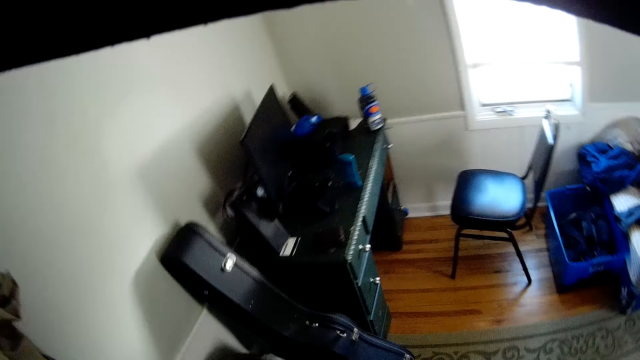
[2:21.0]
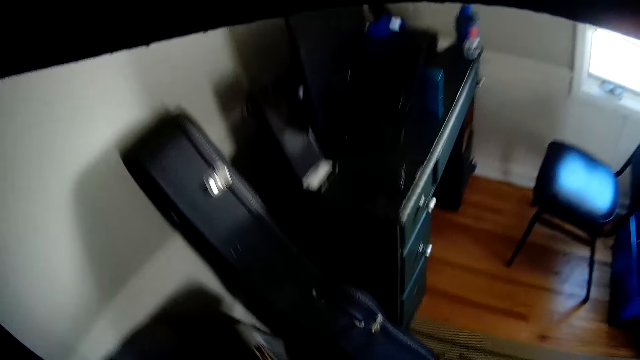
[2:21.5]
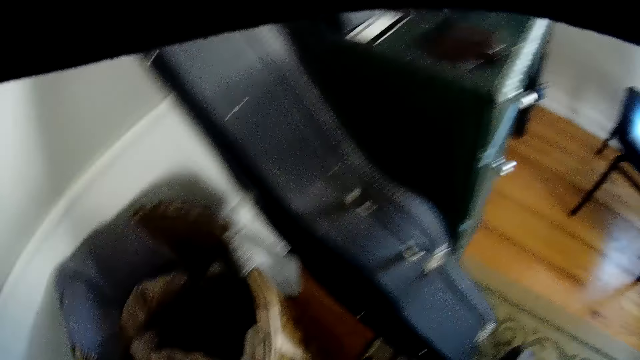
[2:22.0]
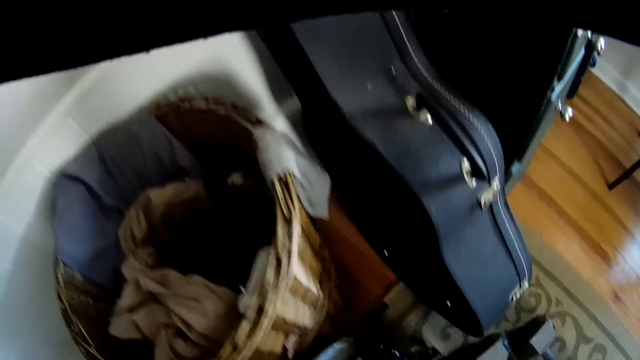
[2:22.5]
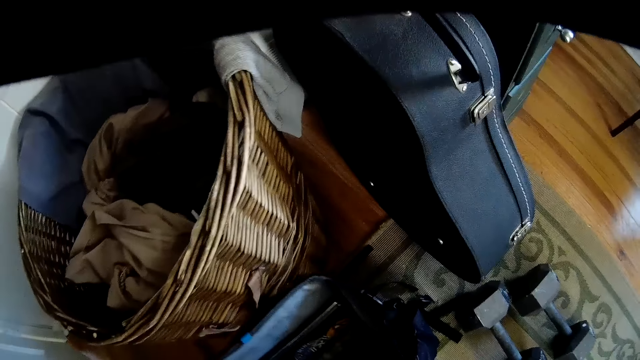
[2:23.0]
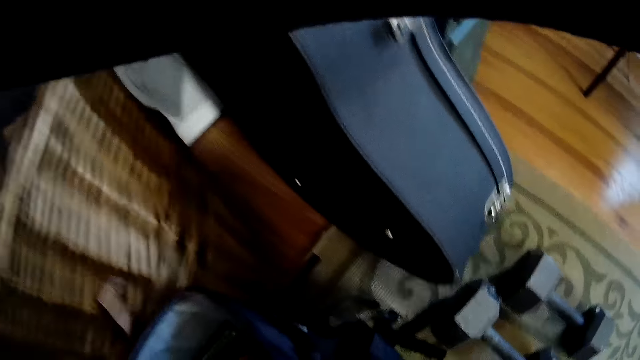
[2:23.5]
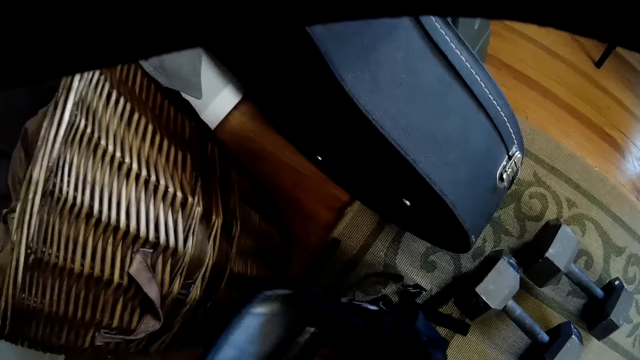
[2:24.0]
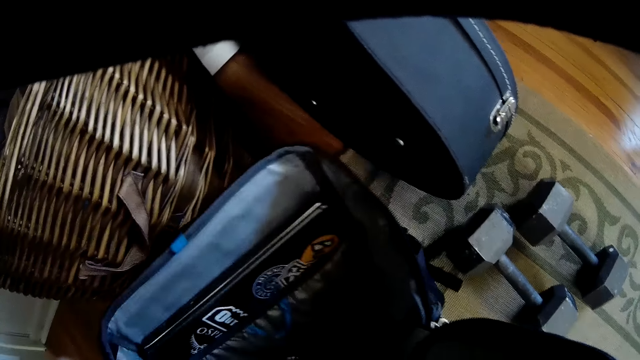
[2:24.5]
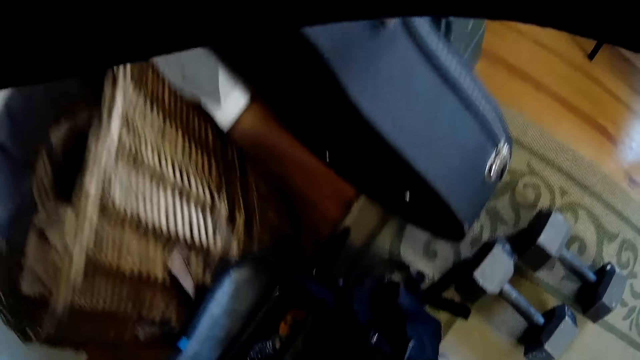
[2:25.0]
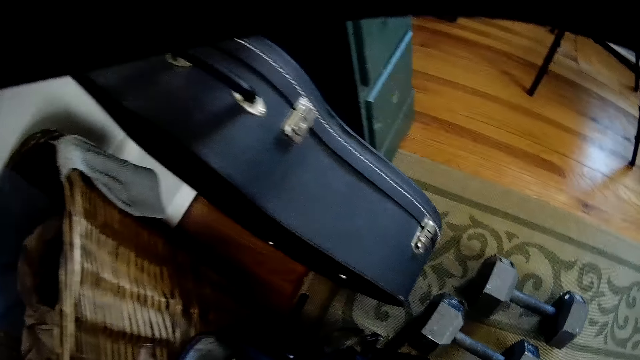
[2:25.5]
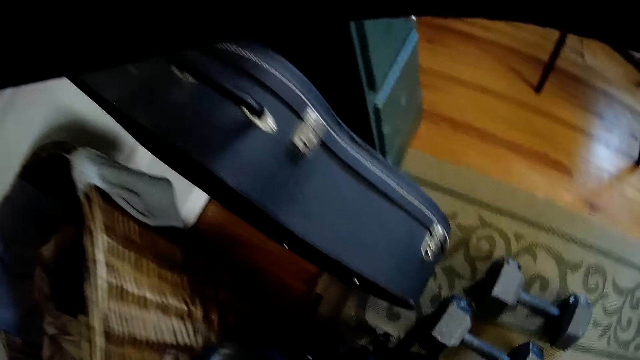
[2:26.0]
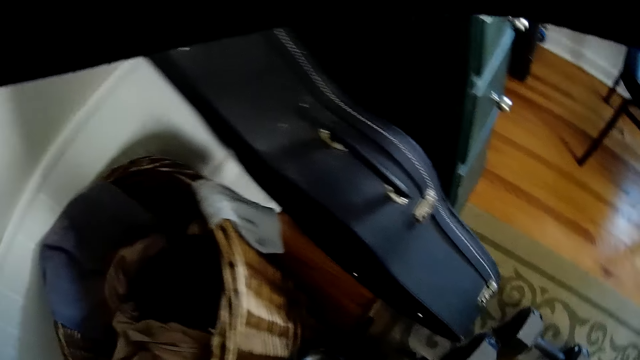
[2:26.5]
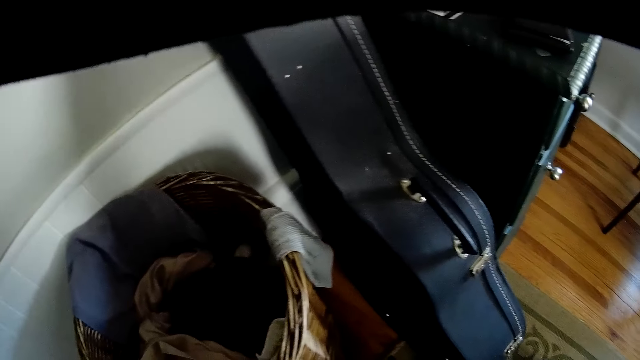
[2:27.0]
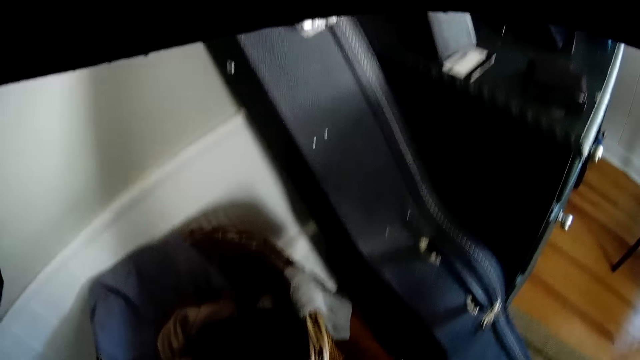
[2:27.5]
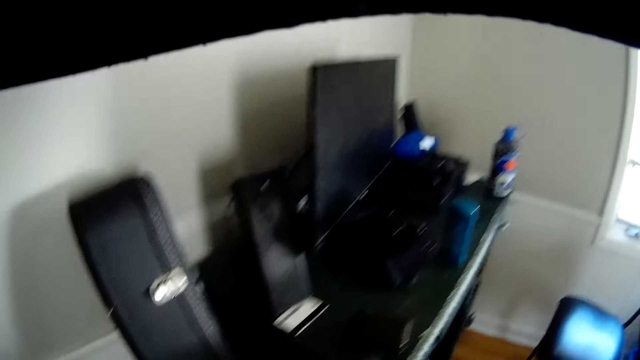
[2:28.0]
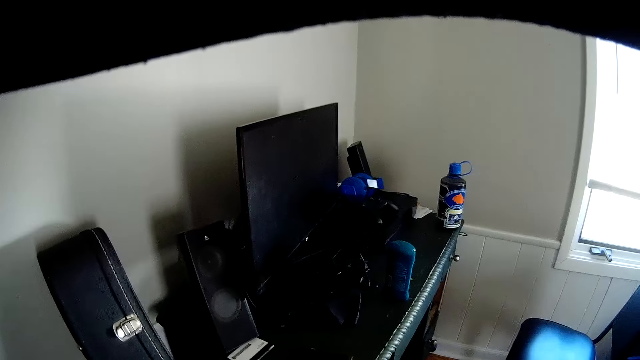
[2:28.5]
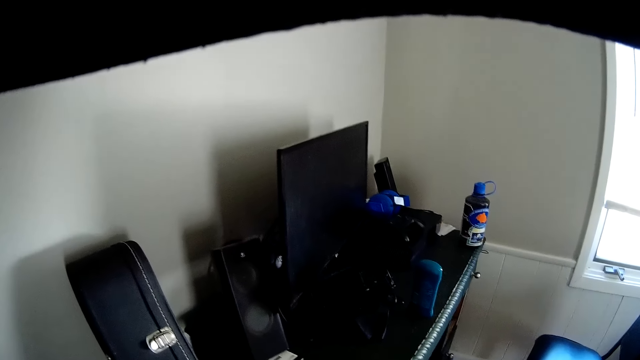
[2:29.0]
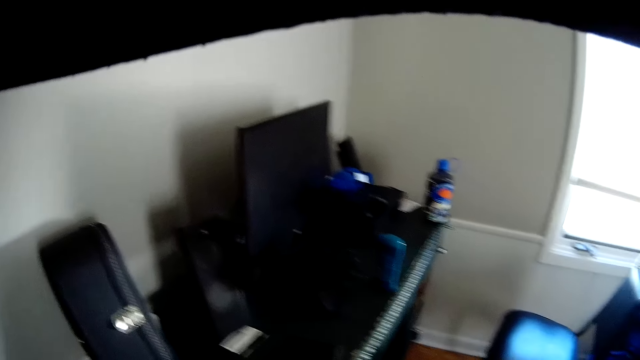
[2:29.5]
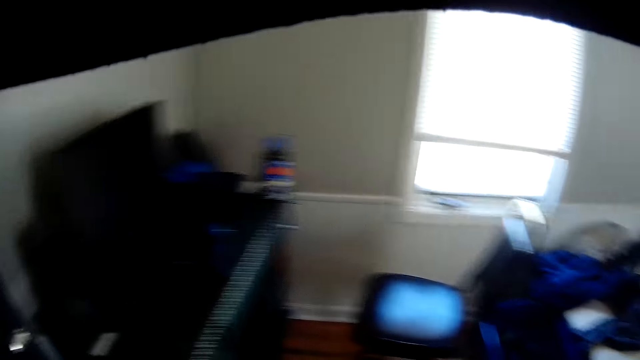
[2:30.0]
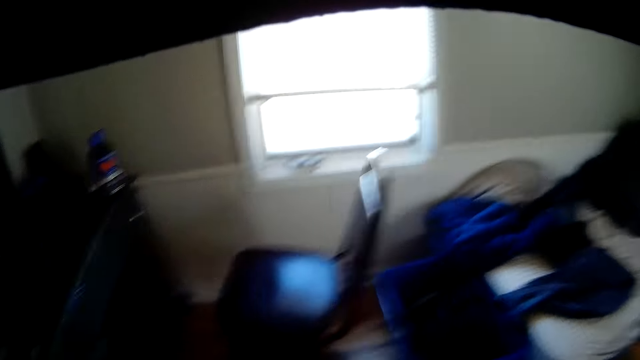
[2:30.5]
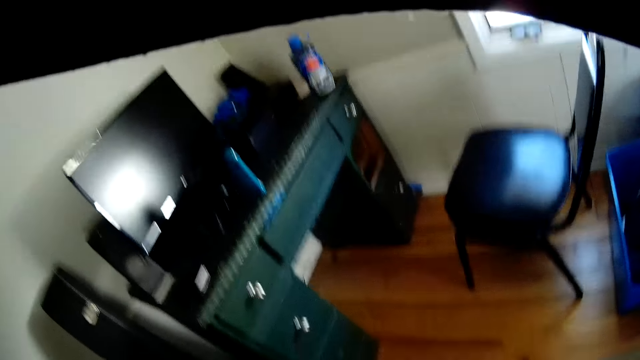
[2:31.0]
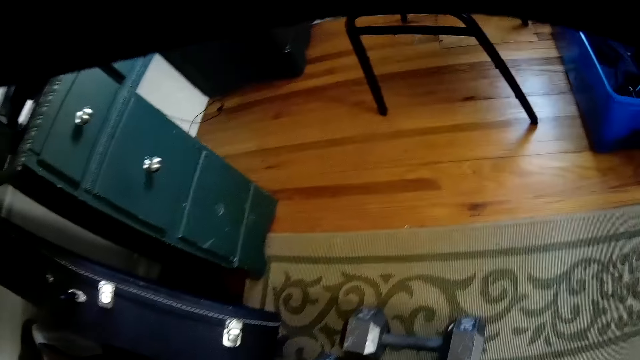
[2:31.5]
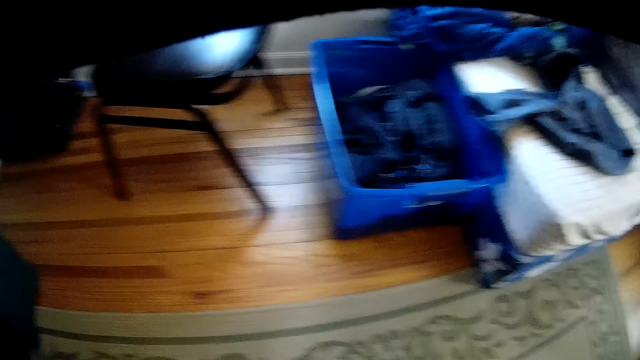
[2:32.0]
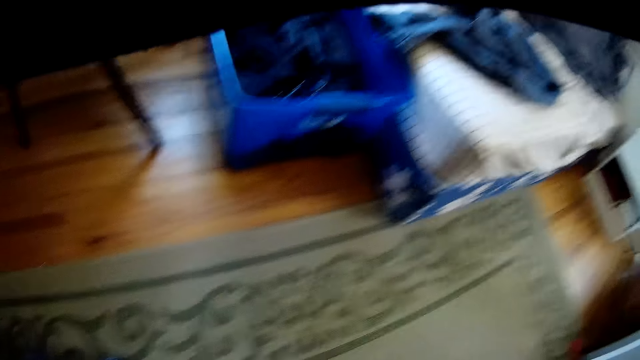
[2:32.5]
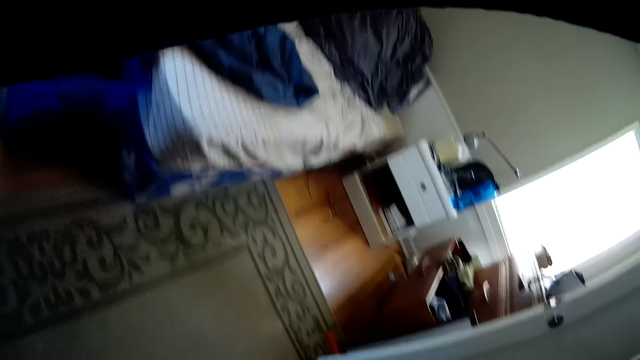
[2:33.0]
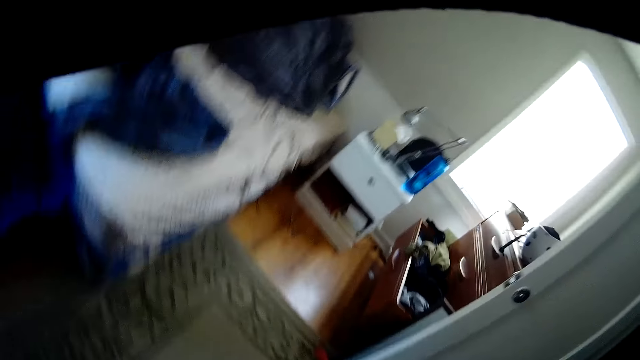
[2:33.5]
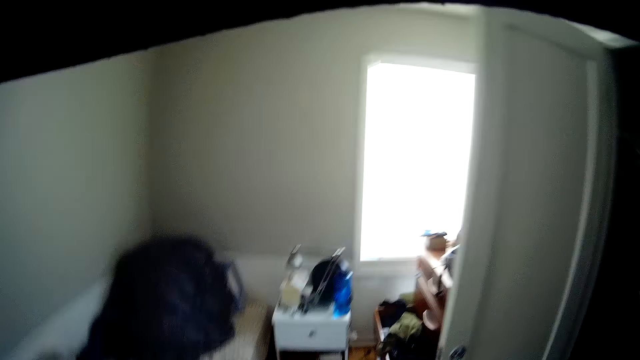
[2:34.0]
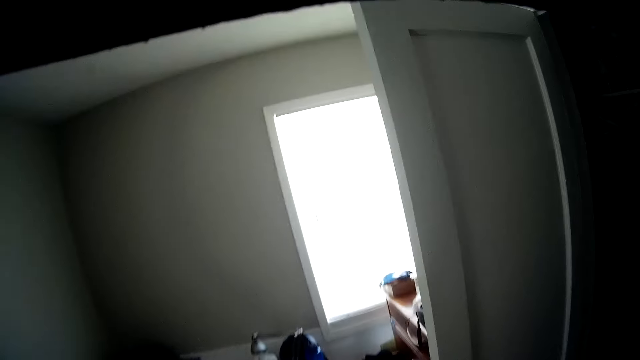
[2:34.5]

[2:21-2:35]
The camera wearer adjusts a bag on the floor. They look around a room.

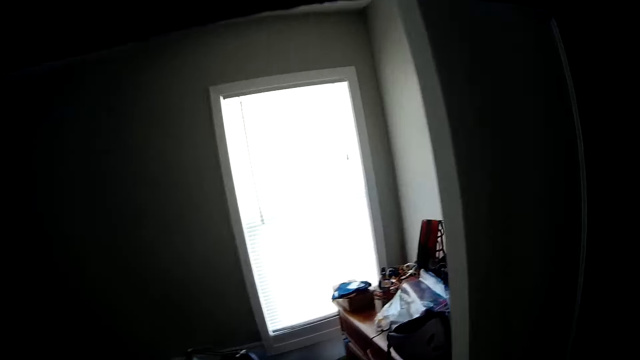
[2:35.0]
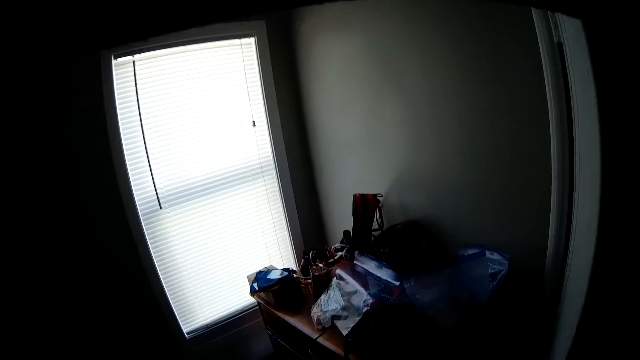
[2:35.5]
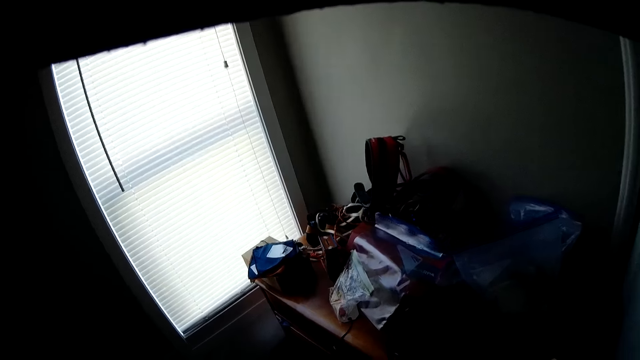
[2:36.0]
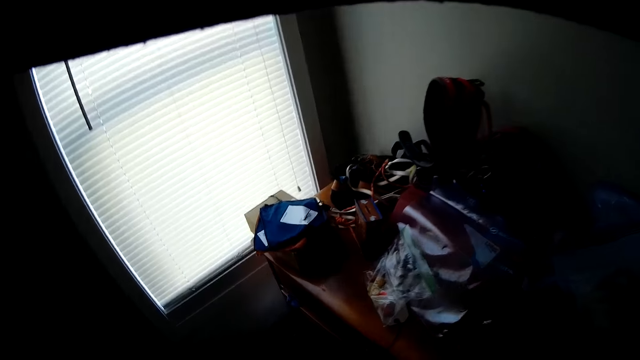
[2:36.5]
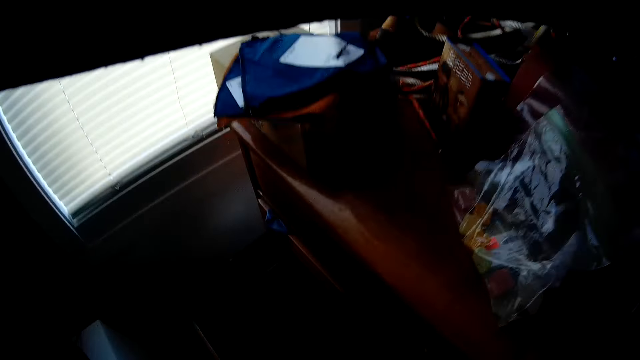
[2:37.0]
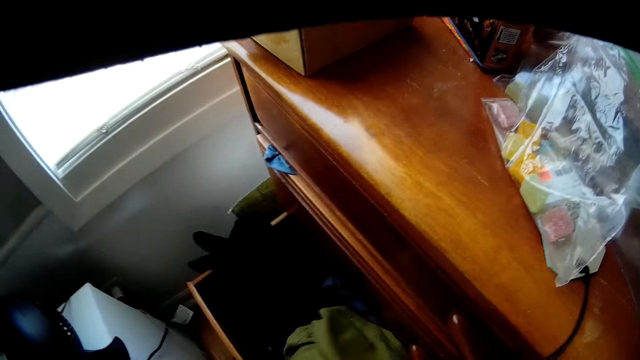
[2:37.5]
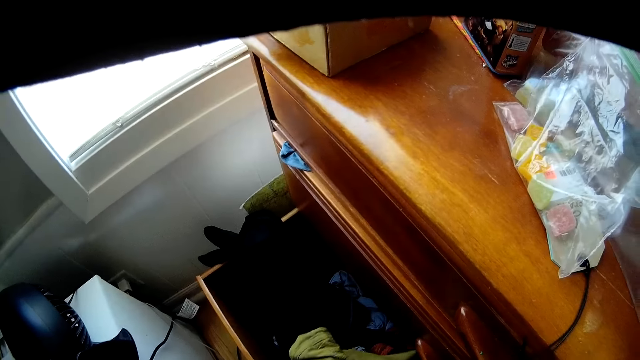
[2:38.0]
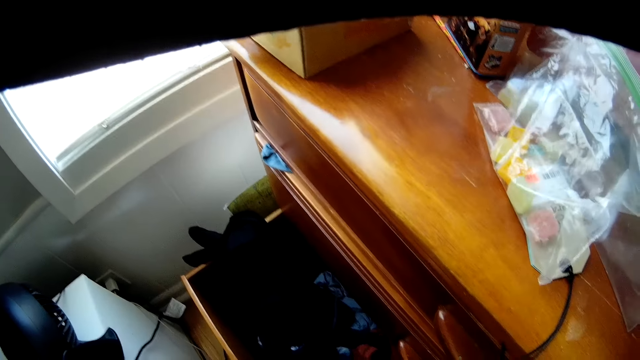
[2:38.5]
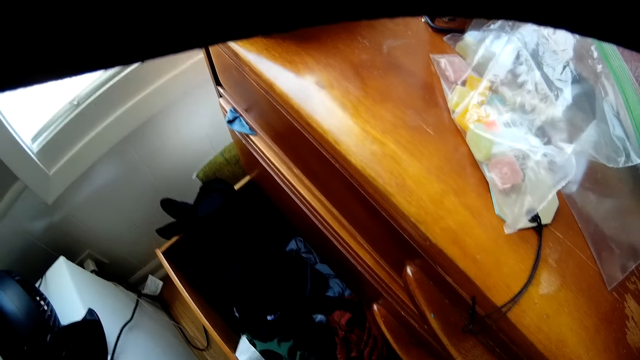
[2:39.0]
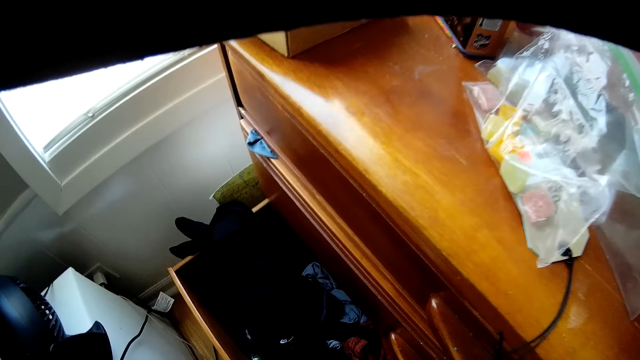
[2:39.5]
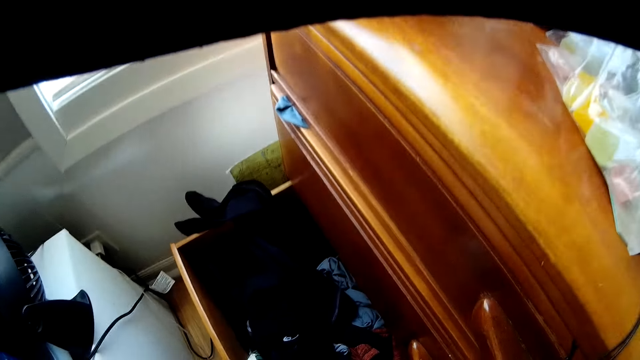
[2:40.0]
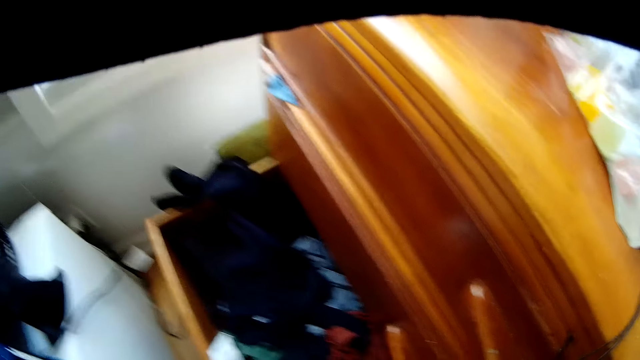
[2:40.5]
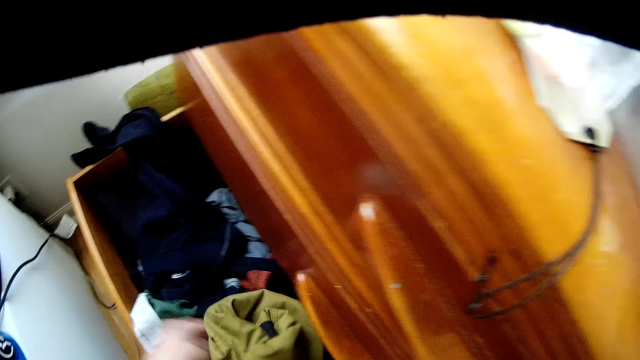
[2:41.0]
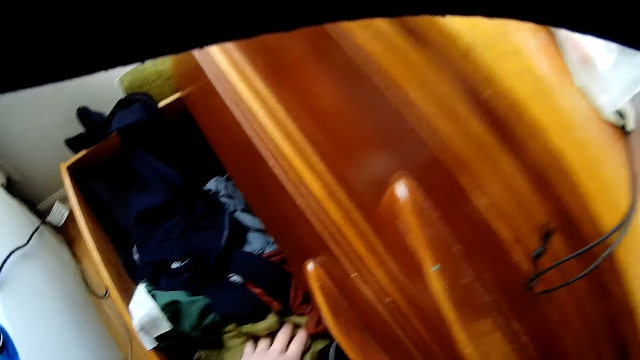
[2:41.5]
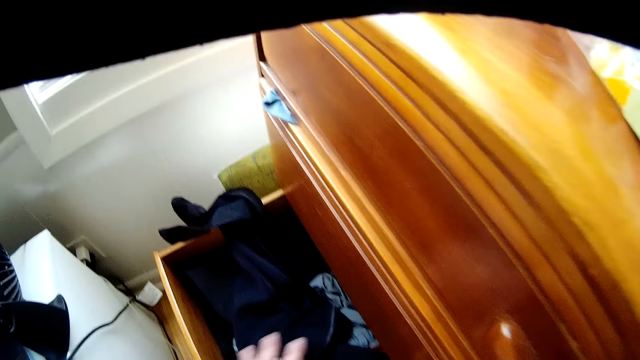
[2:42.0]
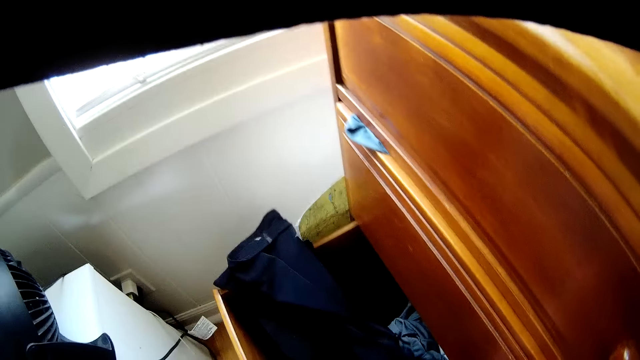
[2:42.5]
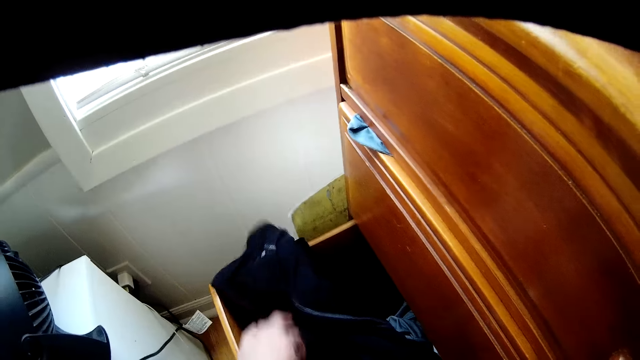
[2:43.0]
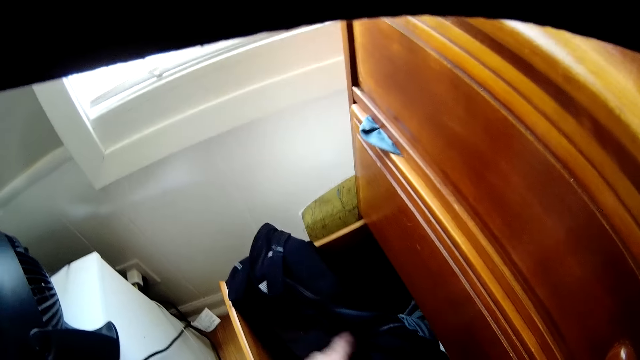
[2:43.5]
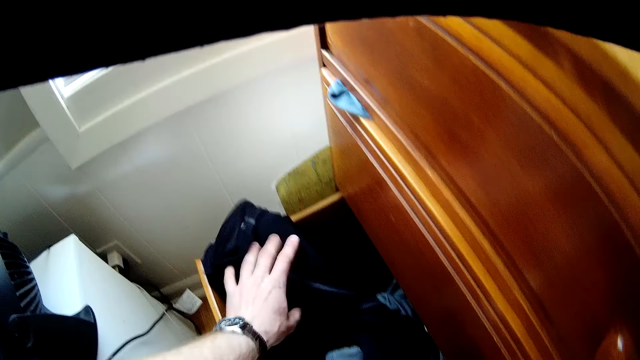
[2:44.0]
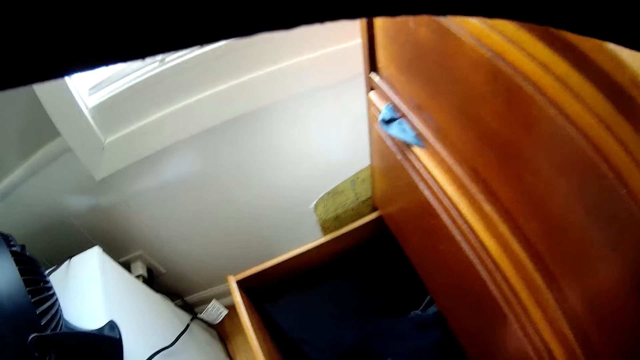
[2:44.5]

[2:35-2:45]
The camera wearer adjusts cloths in a drawer. They pick a cloth from the drawer, put down the cloth in the drawer and move the cloth in the drawer with a hand.
